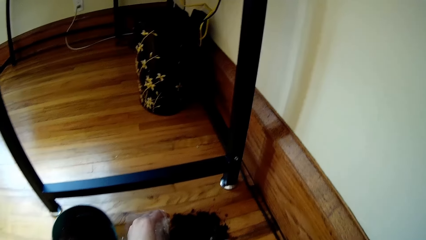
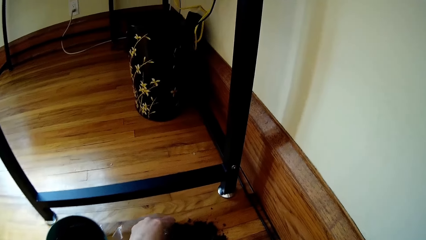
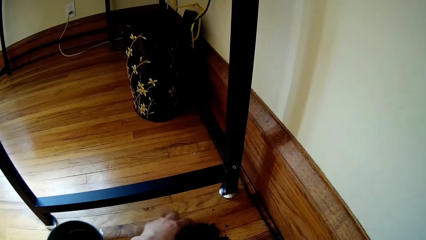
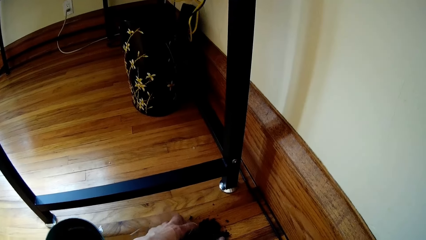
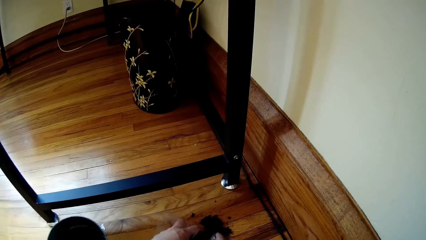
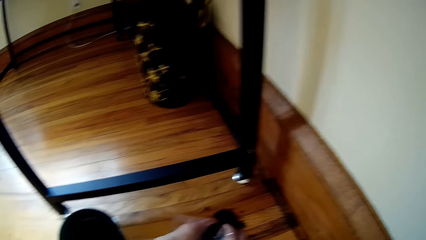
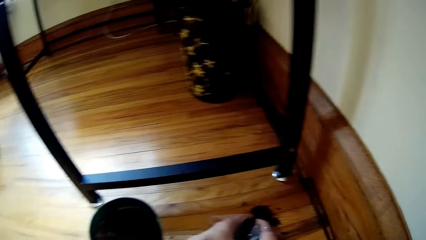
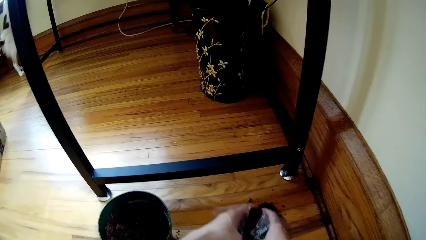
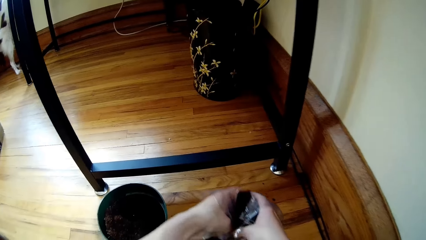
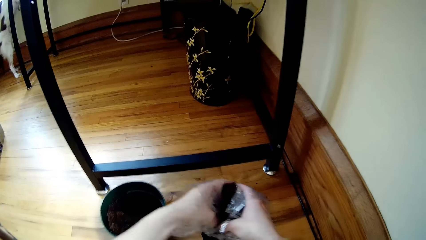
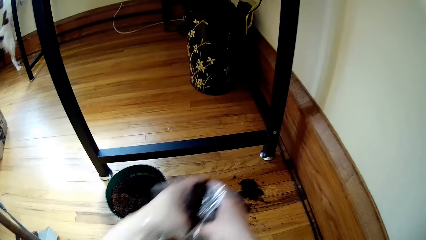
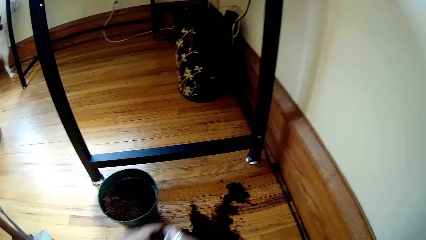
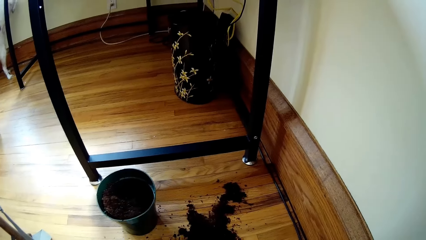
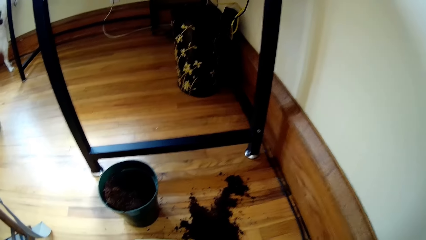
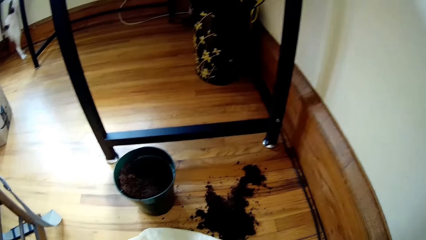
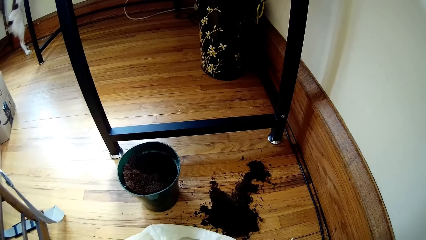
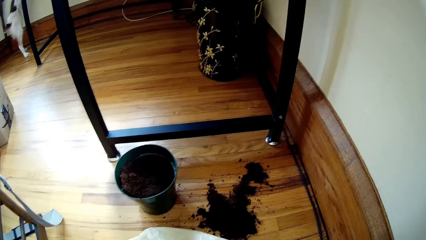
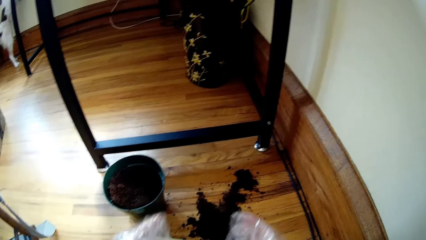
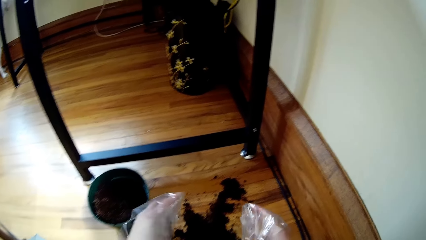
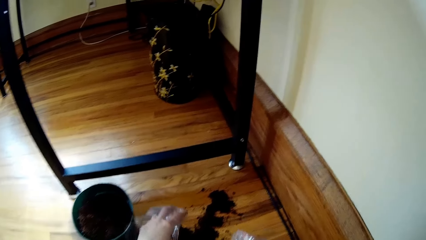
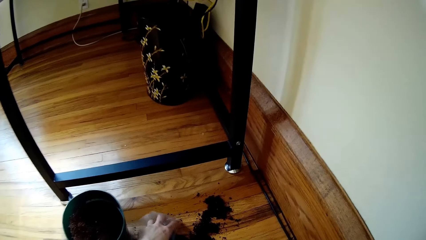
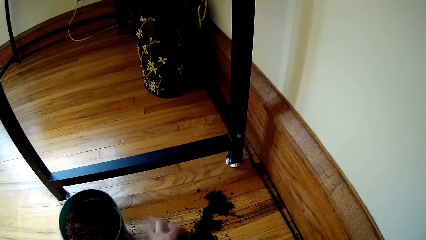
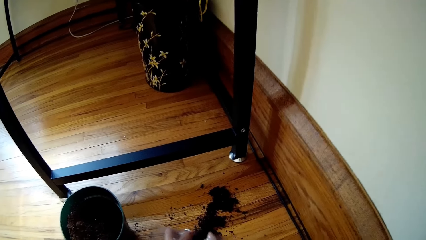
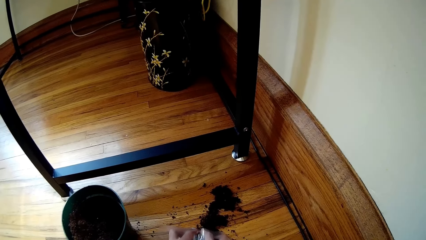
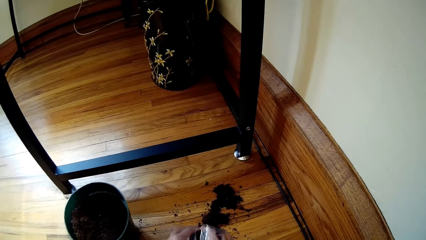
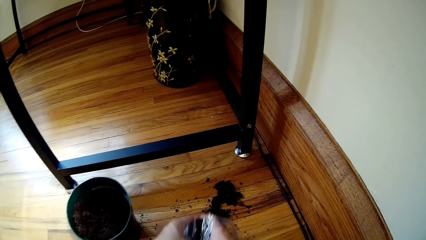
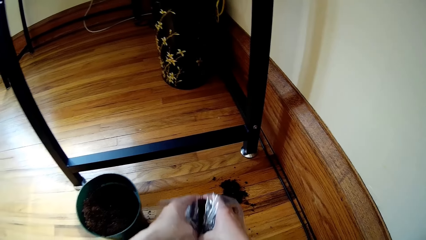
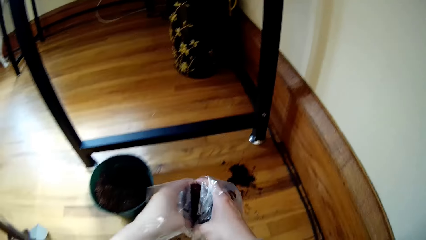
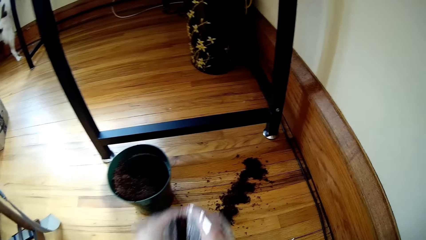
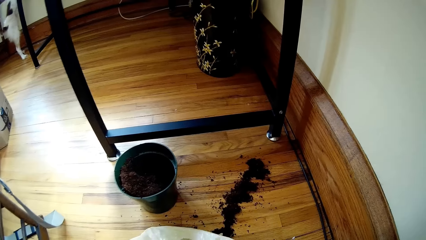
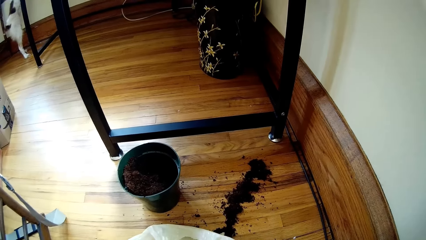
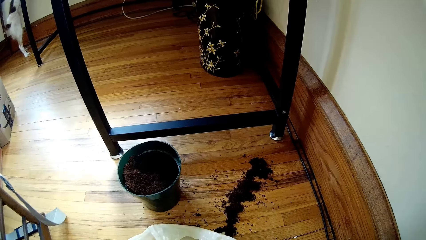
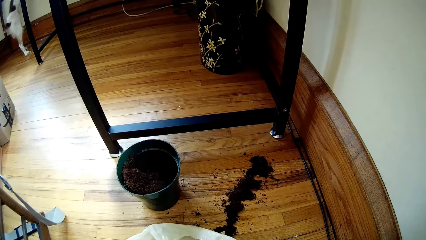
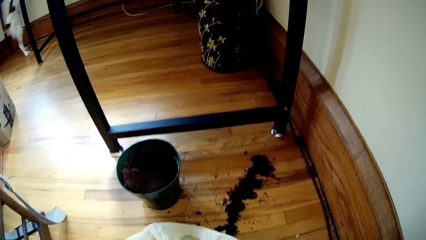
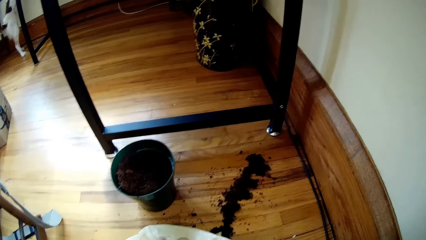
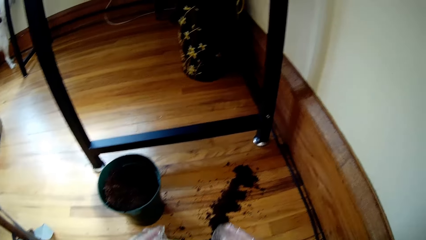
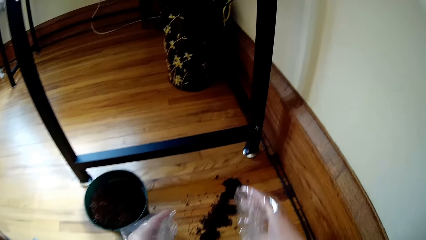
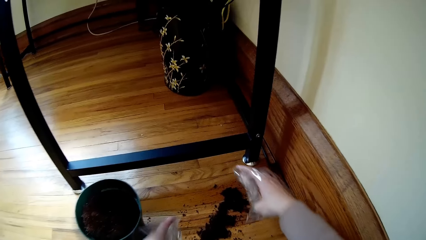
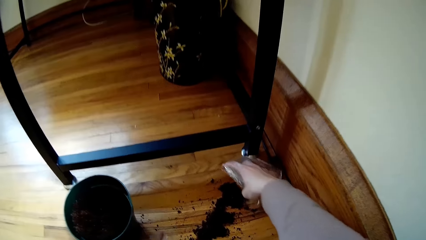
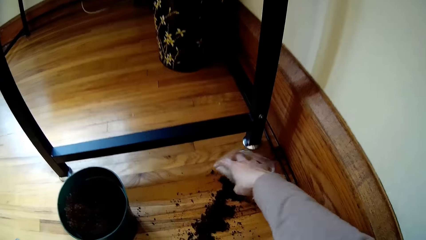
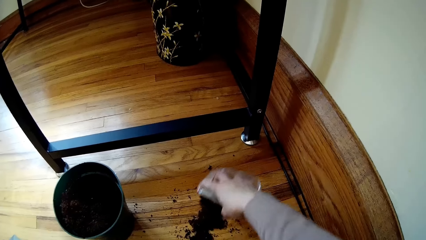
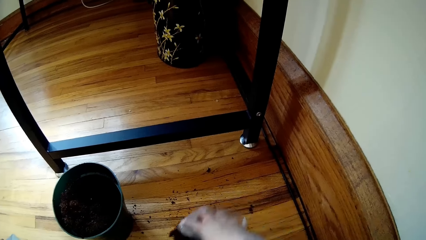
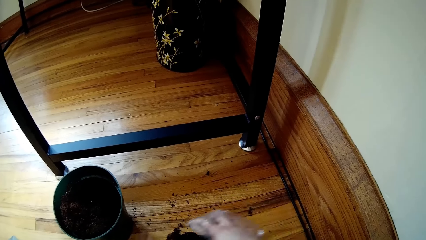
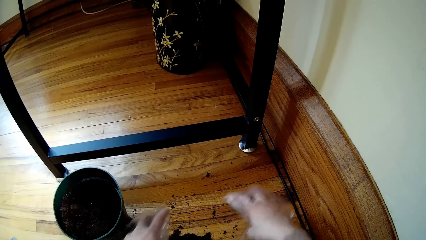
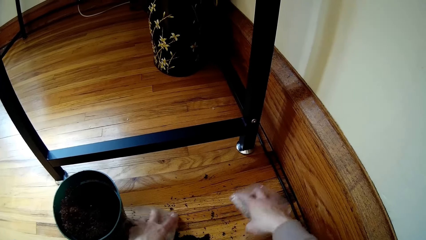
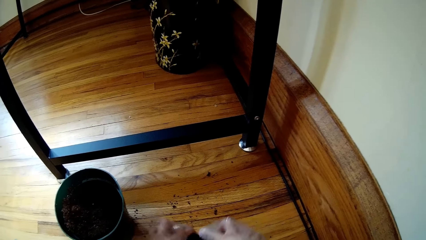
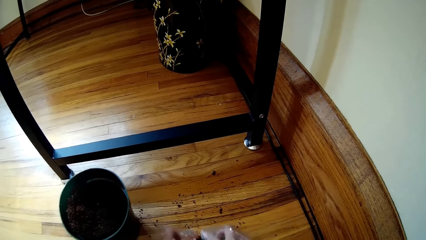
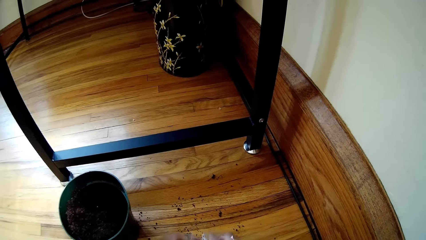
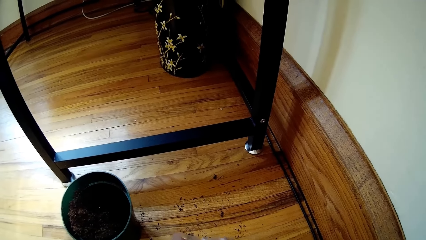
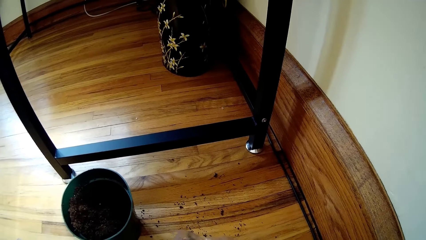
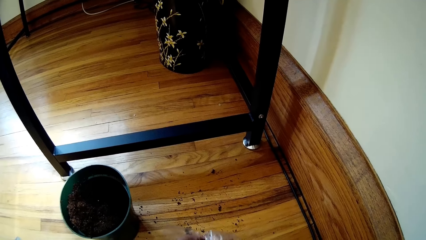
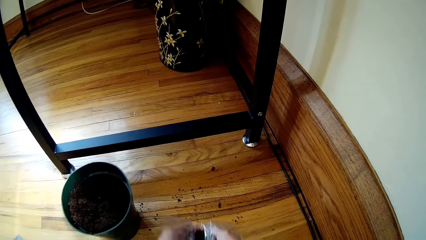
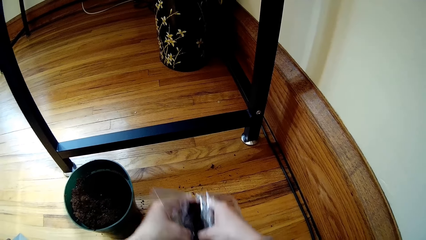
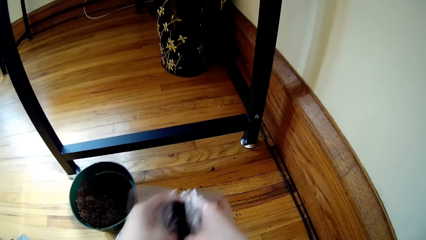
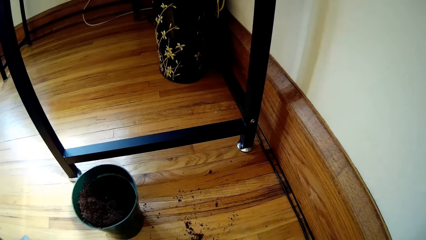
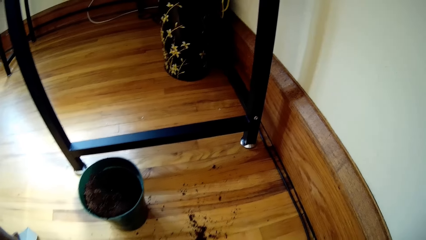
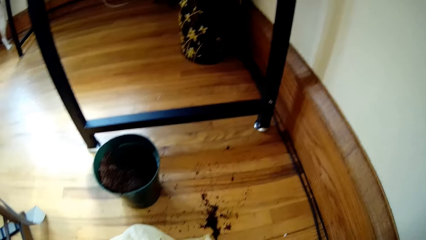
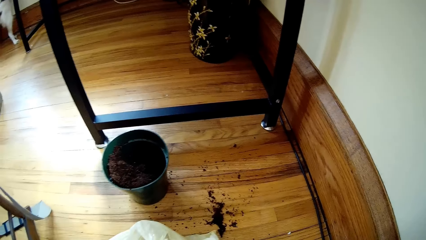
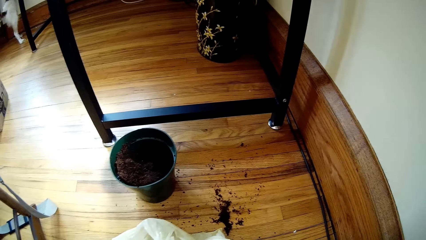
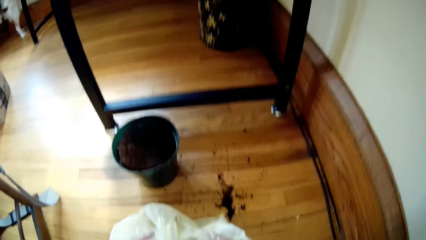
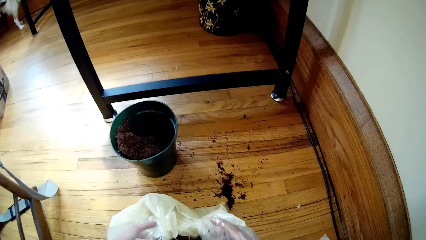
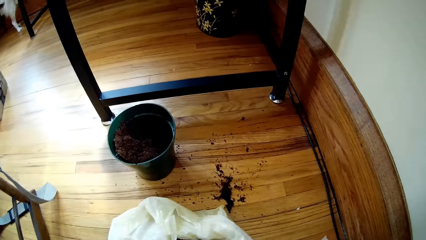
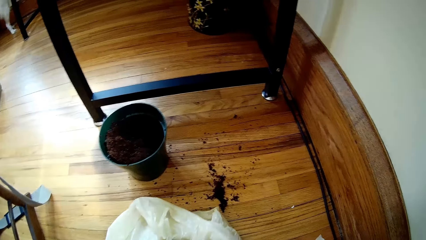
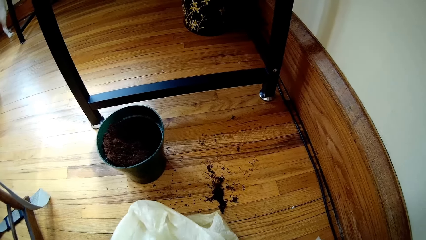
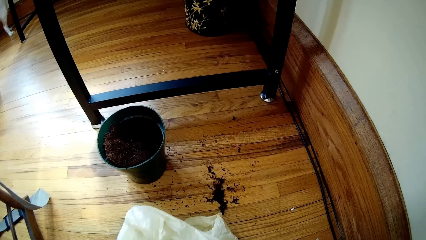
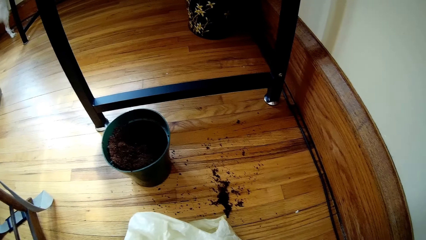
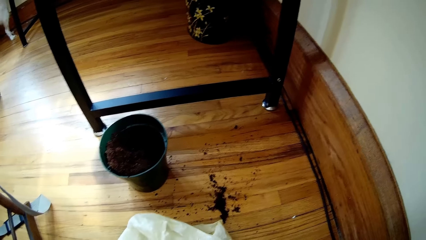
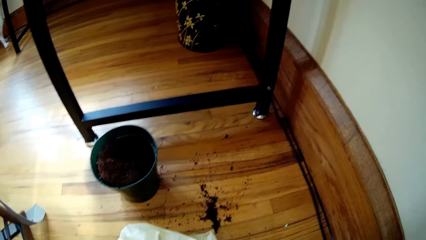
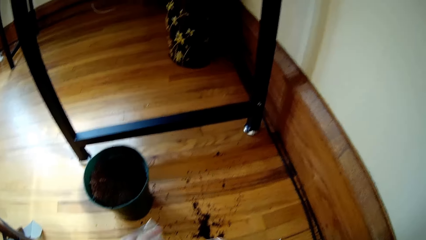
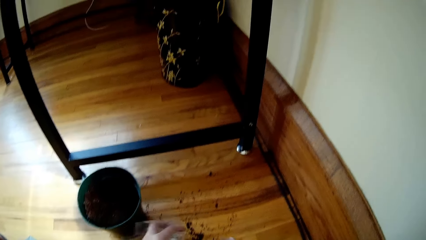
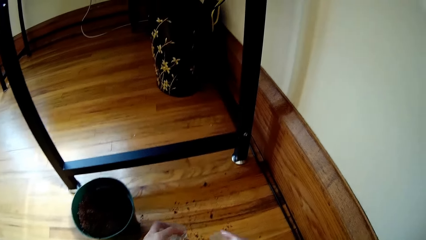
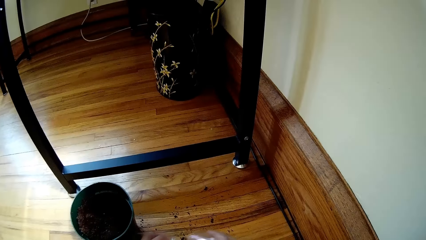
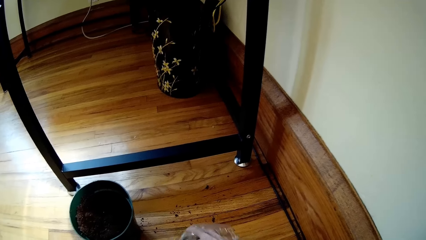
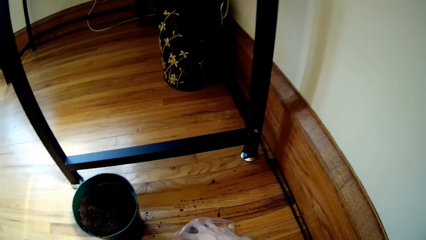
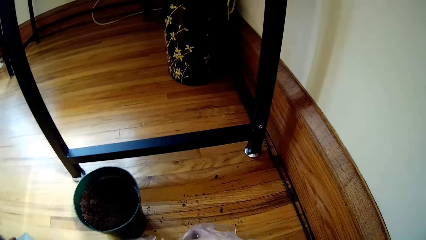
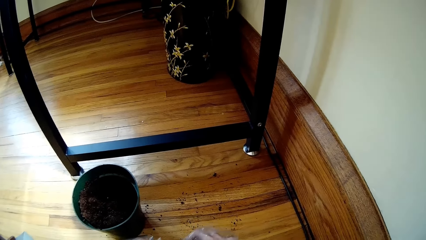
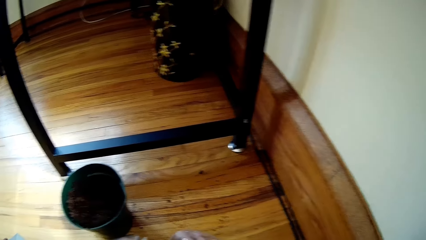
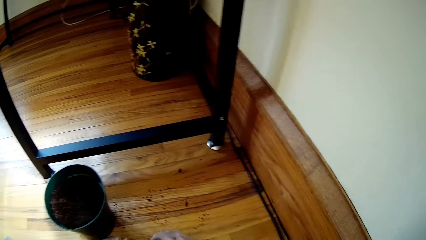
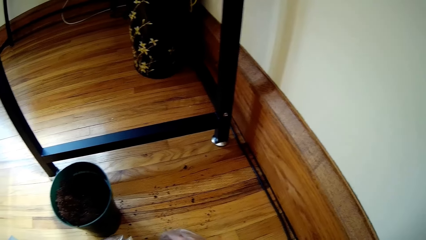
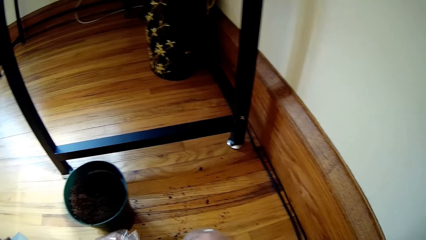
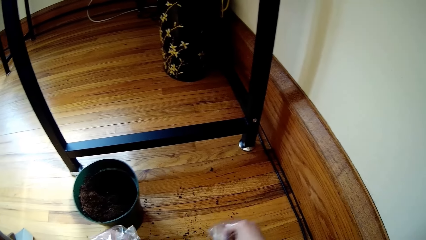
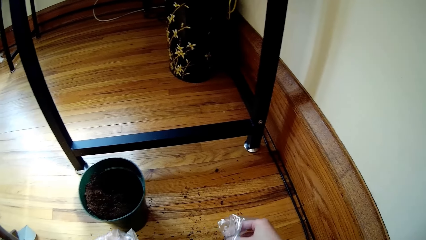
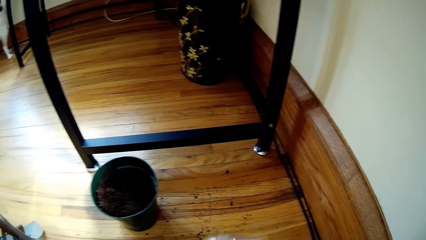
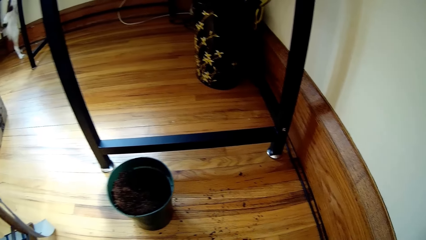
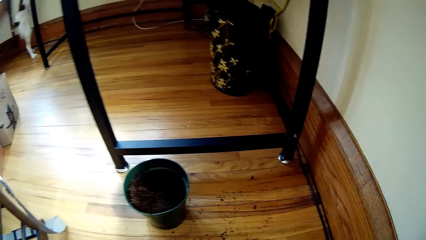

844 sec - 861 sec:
The camera wearer takes soil from the floor with both hands. They put the soil in the paper bag. They take soil from the floor with both hands again, and again. They adjust the nylon bag with both hands.
